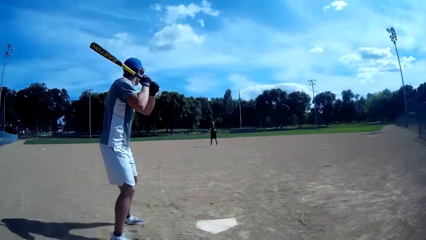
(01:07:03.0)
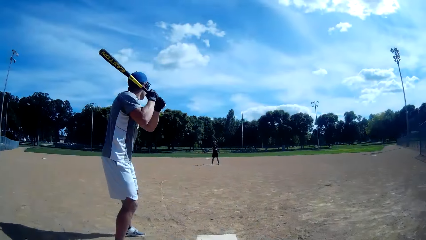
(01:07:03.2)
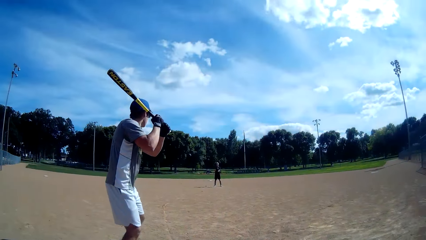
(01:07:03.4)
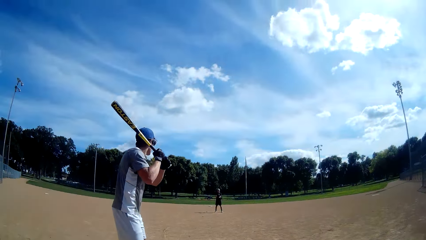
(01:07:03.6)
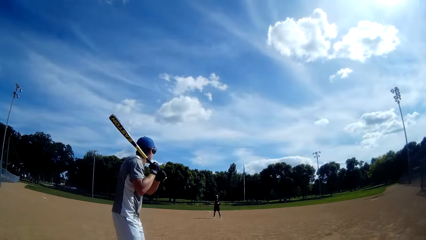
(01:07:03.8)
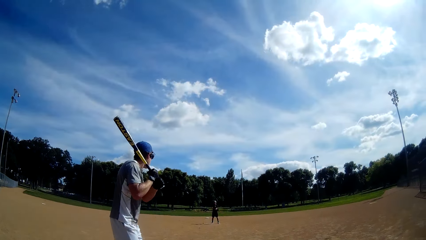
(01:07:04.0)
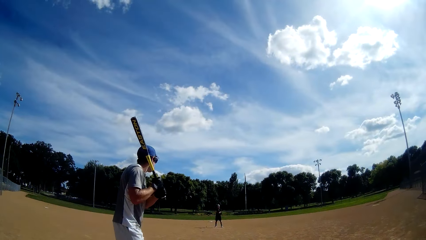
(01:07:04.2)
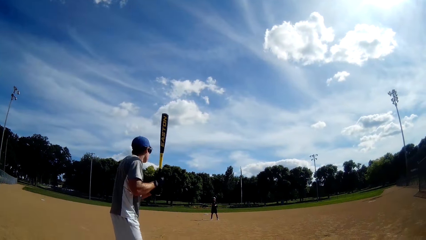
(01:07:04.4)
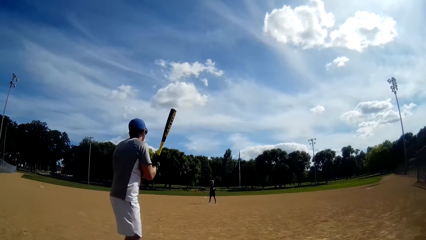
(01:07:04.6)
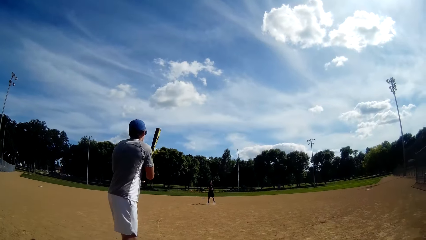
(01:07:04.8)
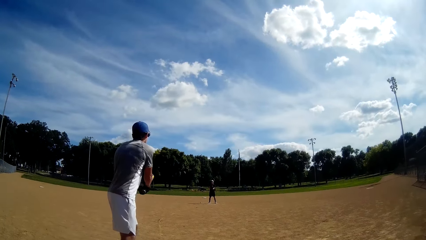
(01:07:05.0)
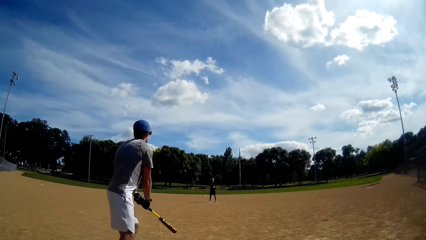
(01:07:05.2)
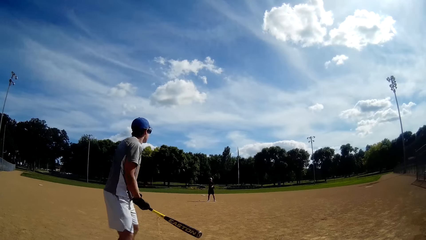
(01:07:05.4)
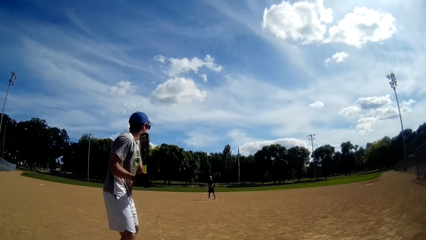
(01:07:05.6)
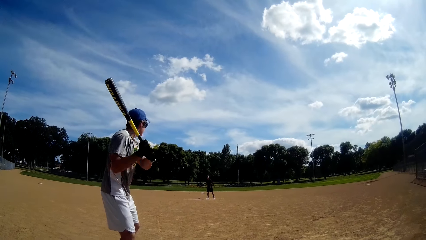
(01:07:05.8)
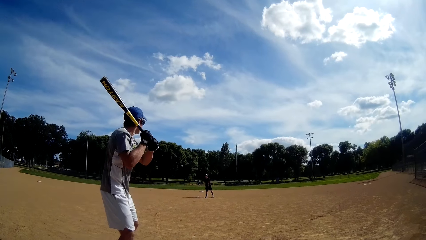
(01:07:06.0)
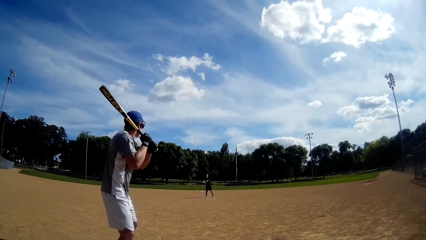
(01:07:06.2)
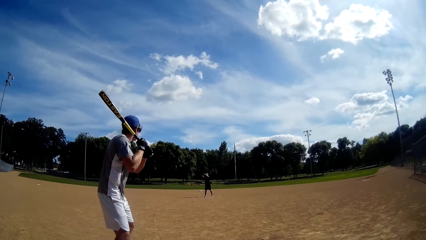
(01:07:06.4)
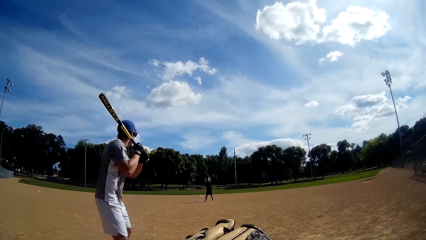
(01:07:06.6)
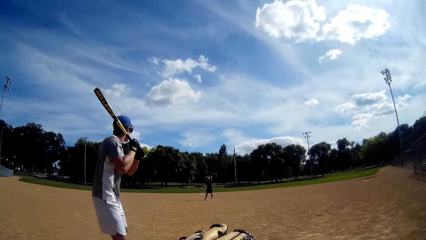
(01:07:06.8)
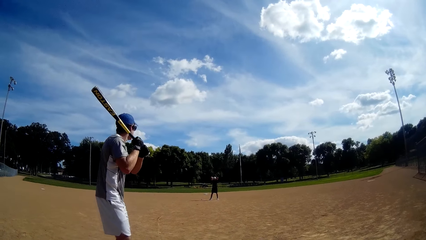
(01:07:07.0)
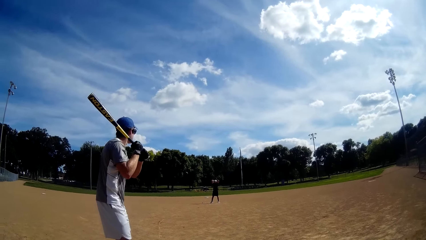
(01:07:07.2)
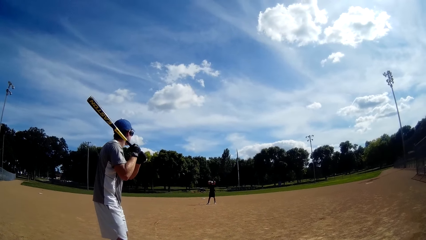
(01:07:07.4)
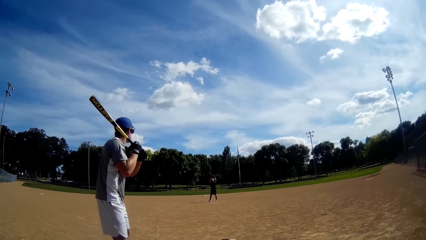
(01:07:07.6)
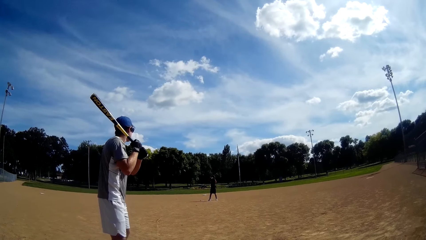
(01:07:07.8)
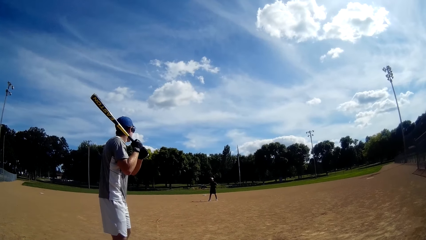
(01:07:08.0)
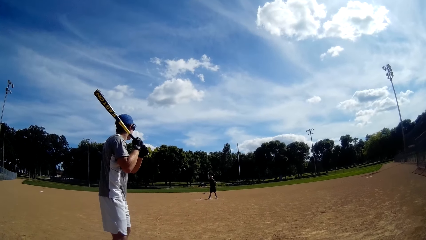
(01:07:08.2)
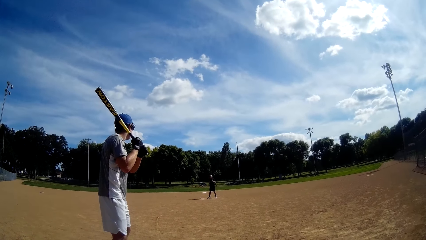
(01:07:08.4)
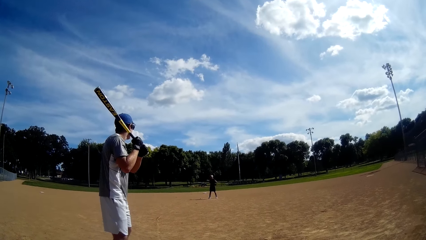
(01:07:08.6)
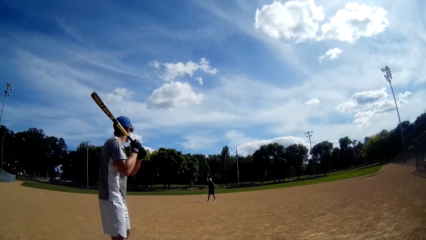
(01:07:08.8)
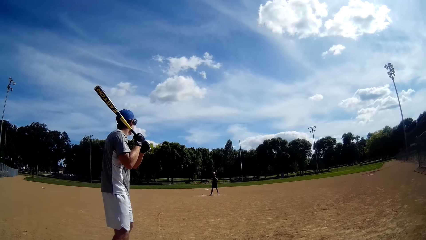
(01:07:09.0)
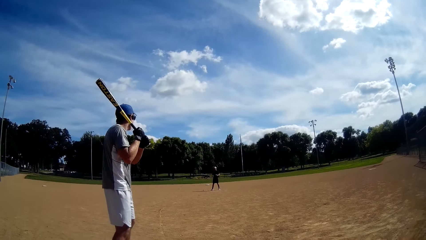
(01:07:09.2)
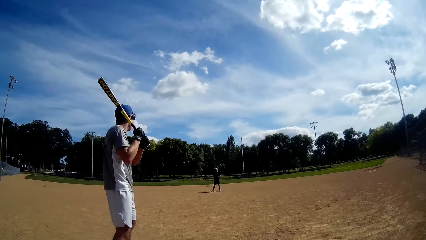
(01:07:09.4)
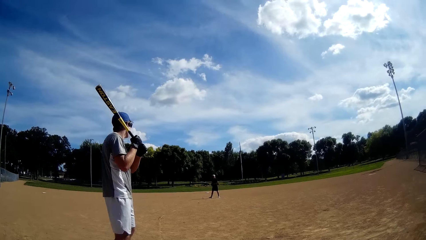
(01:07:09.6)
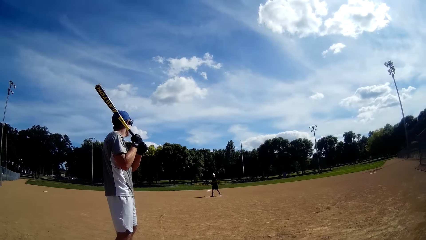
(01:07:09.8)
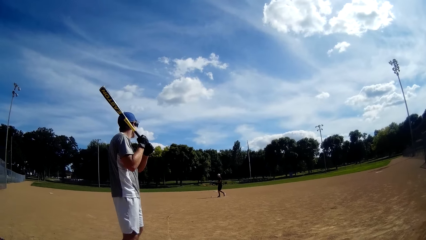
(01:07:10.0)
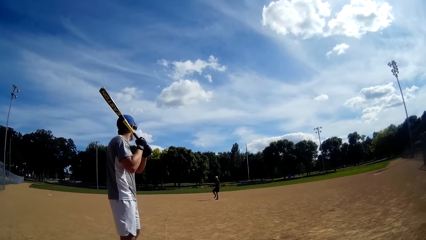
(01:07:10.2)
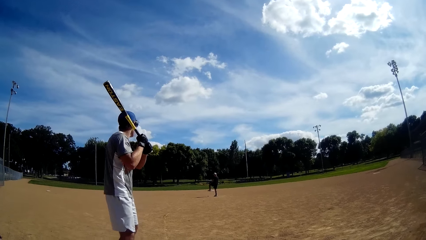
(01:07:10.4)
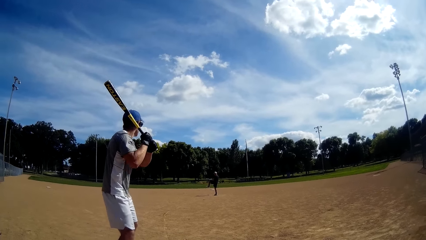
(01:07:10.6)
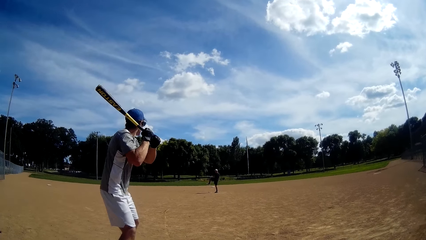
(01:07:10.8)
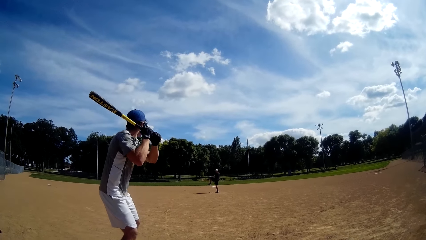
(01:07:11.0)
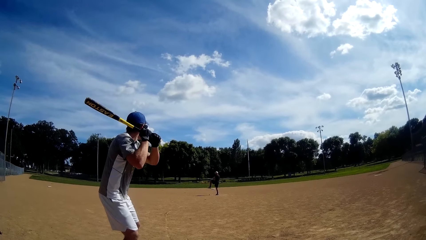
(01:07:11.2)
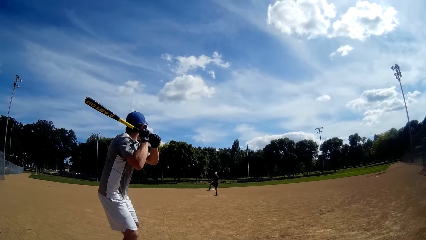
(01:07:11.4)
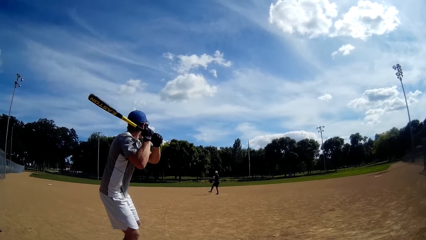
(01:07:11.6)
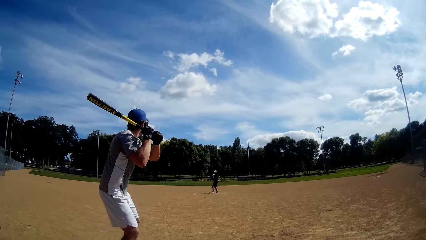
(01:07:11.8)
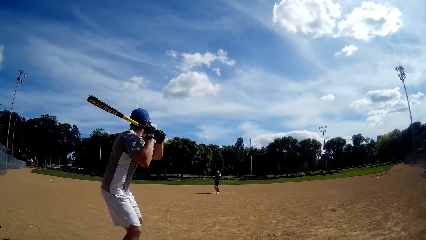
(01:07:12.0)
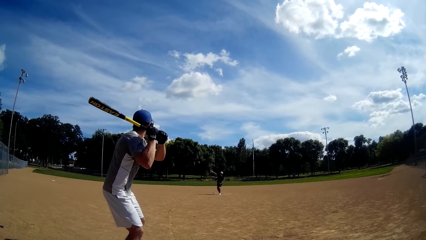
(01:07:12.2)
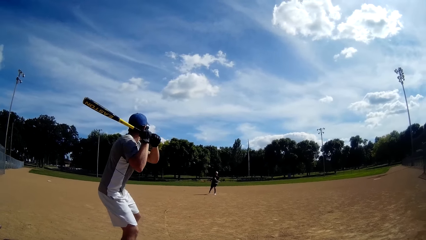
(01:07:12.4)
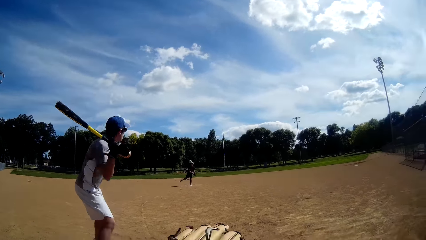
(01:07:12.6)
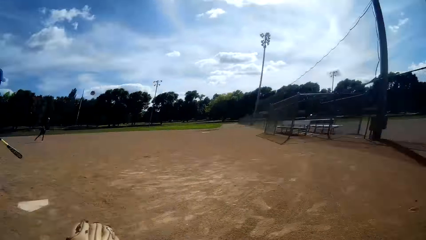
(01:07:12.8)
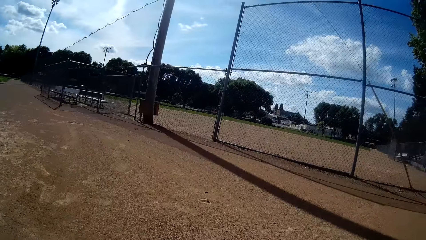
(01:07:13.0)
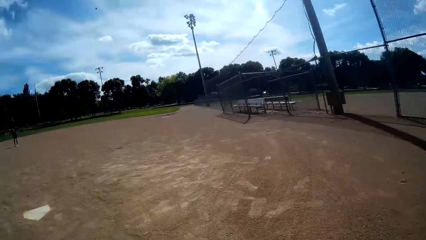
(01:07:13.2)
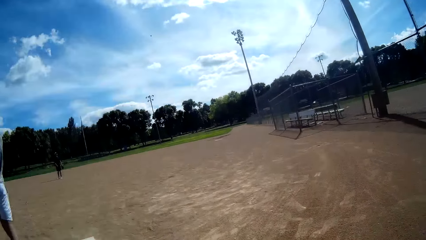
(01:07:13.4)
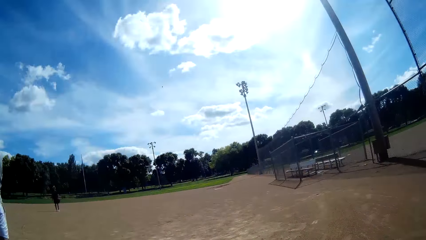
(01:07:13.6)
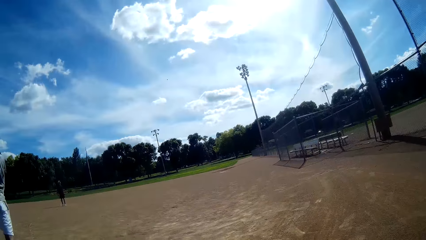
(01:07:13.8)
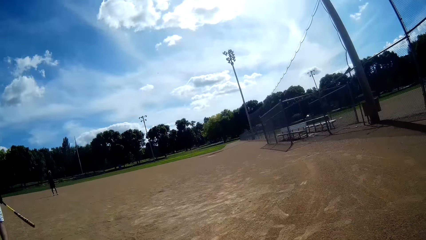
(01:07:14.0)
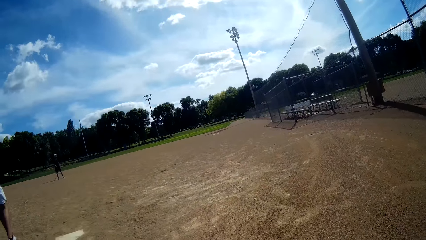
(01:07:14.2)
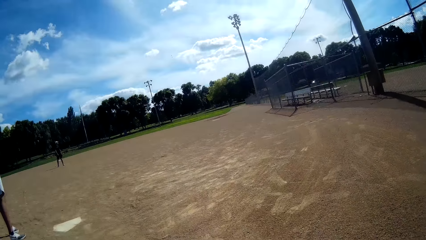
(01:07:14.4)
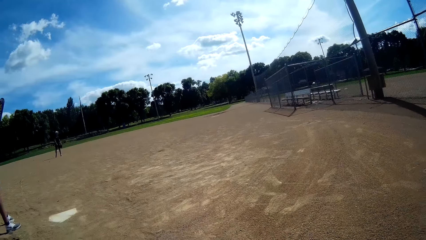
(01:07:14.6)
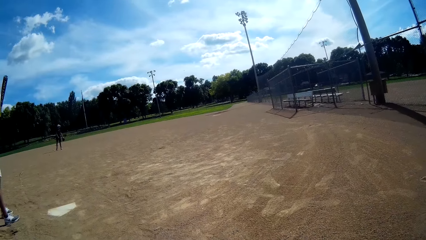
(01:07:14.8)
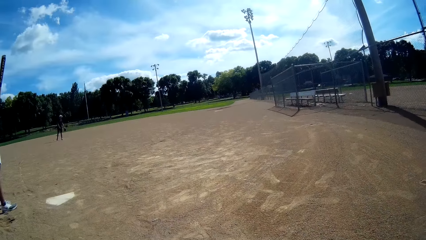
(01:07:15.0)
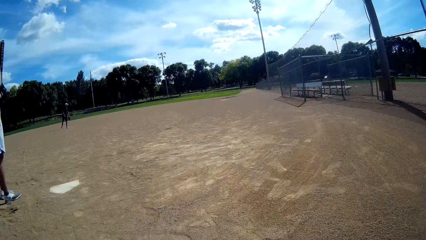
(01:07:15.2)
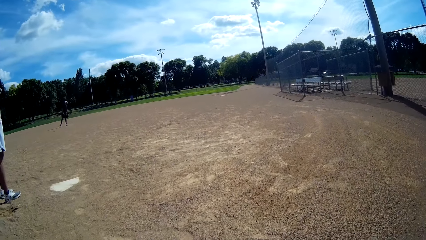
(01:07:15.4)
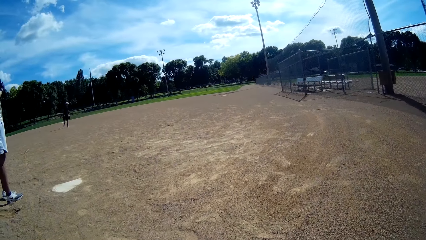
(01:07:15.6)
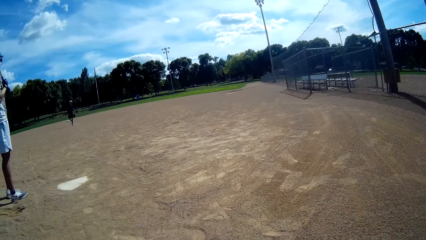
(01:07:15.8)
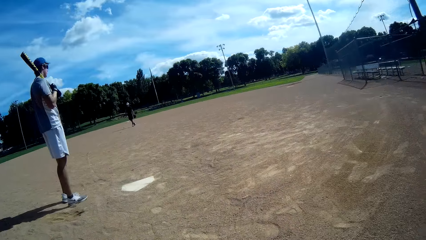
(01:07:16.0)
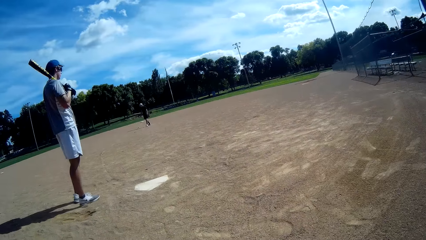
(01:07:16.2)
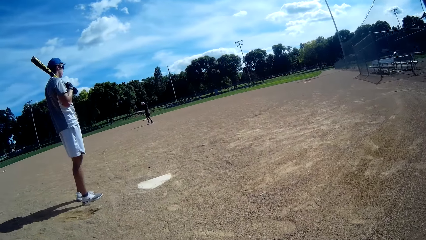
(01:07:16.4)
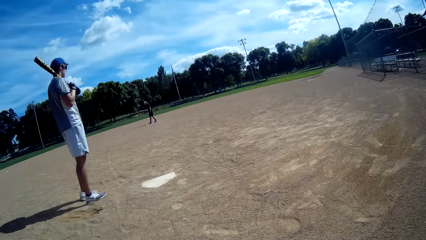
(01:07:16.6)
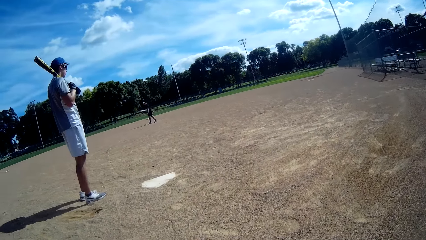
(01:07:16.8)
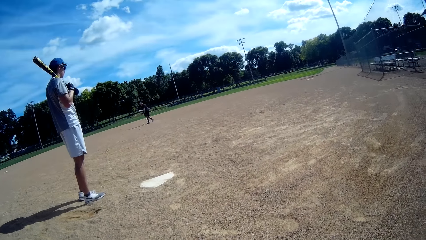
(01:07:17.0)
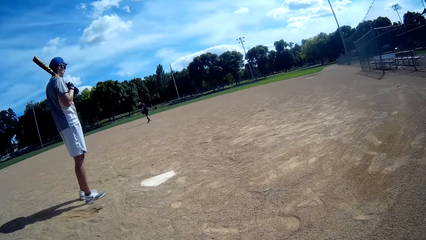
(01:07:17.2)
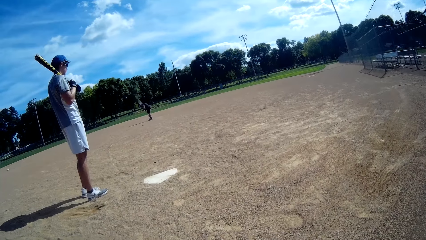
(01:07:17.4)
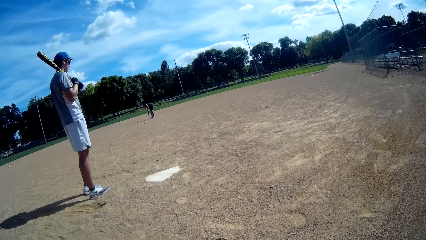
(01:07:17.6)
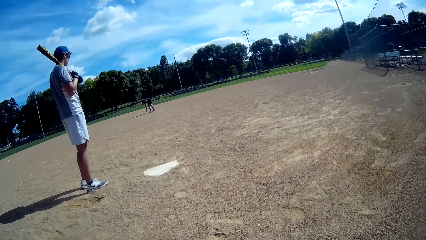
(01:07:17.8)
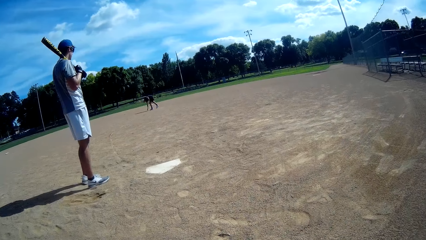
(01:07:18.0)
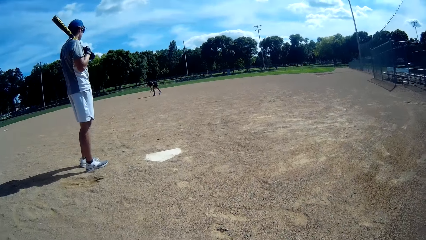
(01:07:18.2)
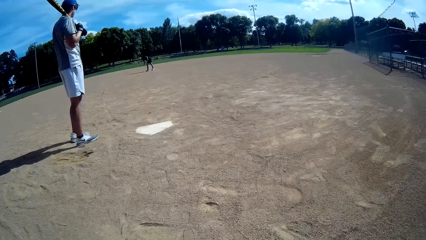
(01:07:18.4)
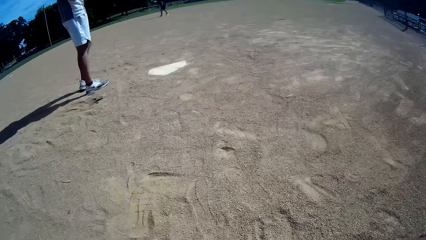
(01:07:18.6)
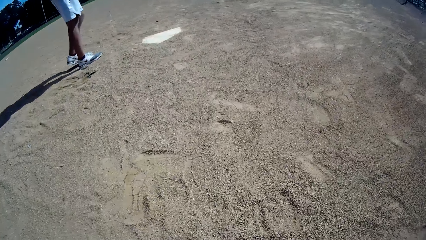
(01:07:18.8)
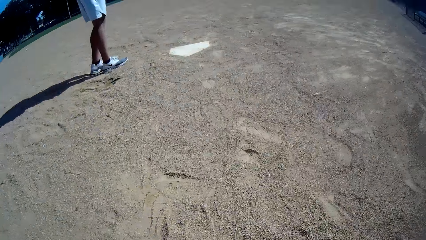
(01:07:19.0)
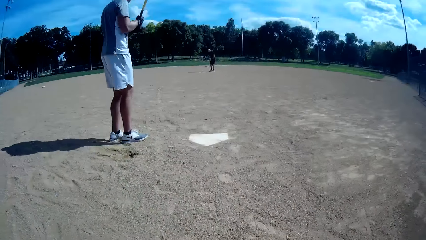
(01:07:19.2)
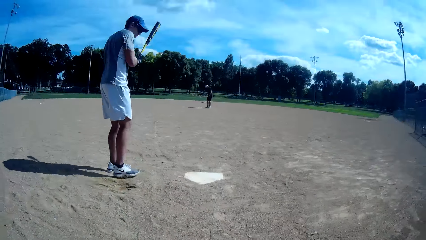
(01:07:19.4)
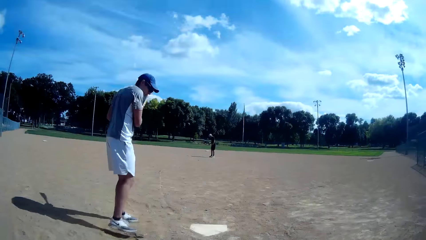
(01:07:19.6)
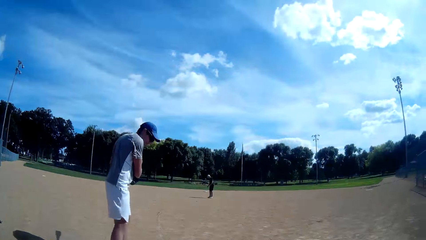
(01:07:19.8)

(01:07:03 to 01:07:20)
A man lifts the baseball bat. The man rotates the baseball bat. Another man lifts his leg. The other man throws the baseball to the first man. The first man hits the baseball with the baseball bat. The first man holds the baseball bat on his shoulder. The other man walks on the field.
